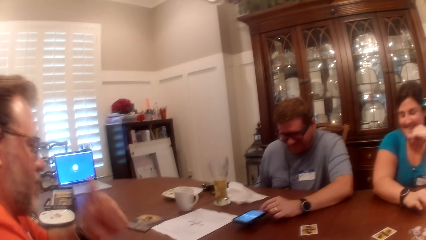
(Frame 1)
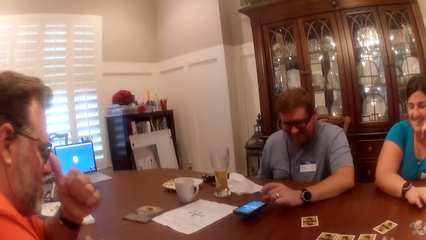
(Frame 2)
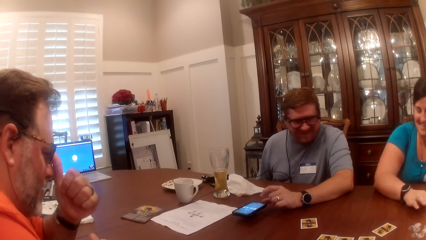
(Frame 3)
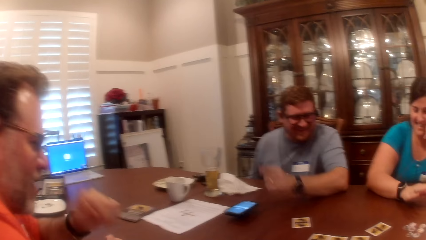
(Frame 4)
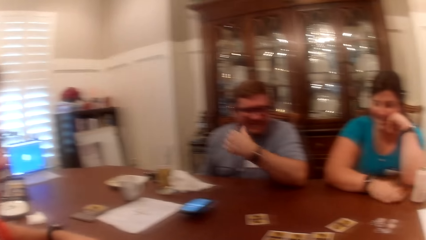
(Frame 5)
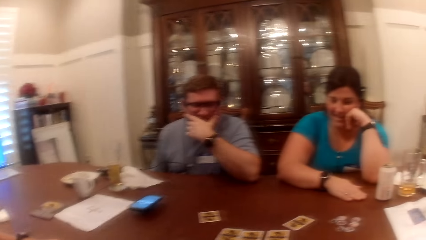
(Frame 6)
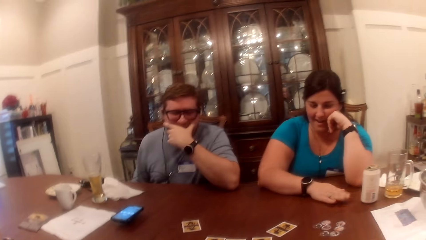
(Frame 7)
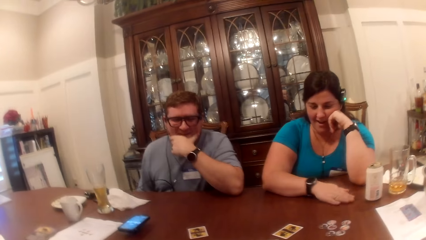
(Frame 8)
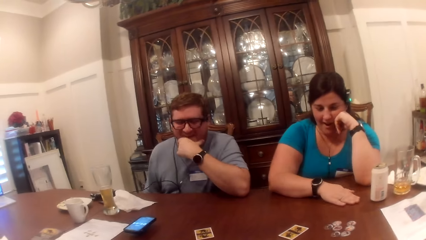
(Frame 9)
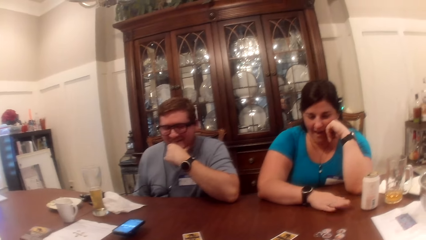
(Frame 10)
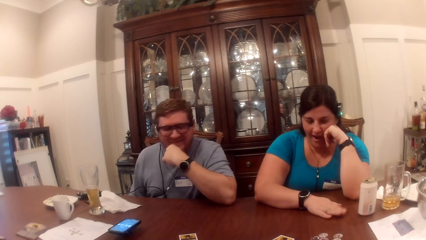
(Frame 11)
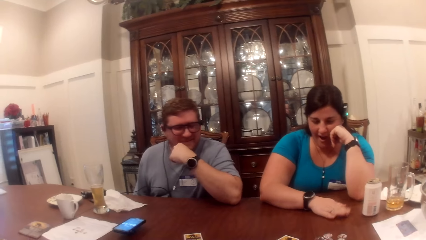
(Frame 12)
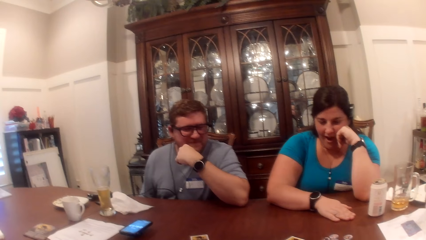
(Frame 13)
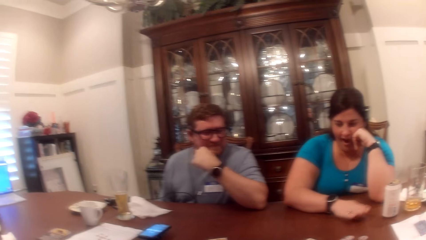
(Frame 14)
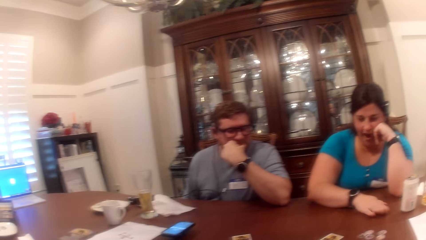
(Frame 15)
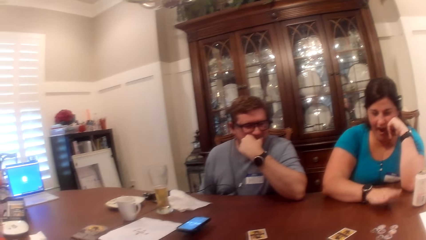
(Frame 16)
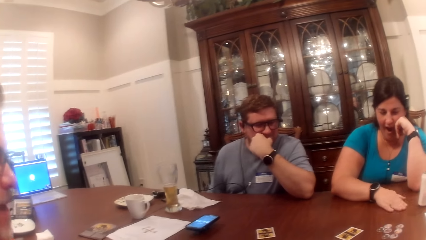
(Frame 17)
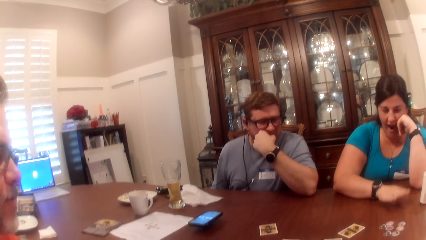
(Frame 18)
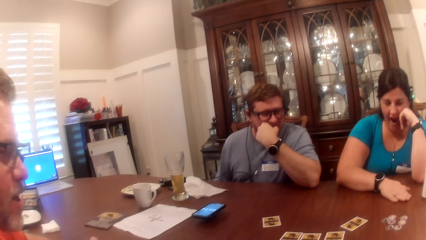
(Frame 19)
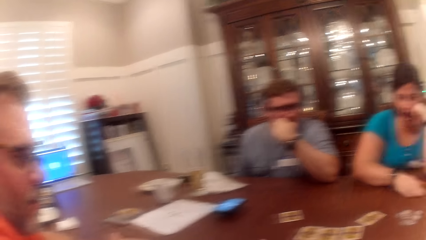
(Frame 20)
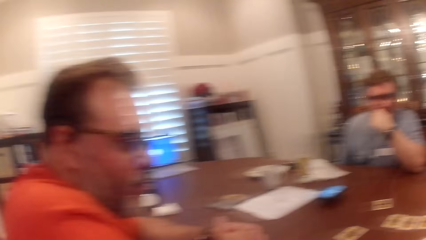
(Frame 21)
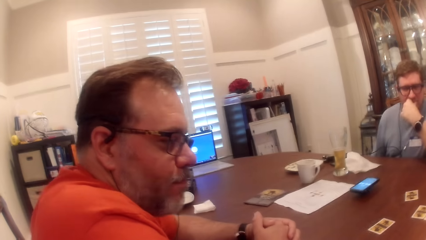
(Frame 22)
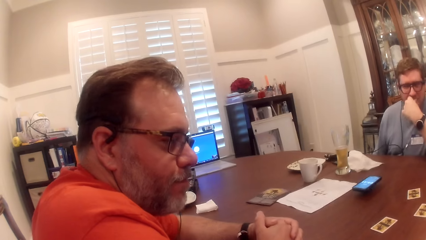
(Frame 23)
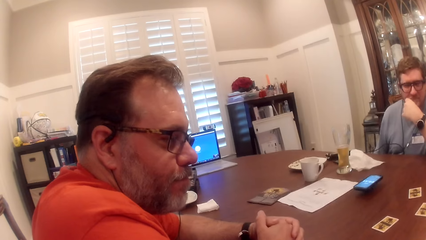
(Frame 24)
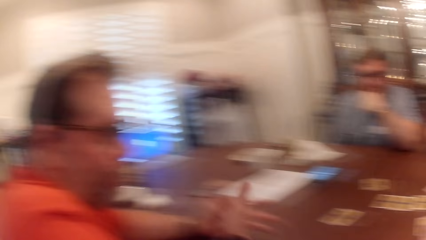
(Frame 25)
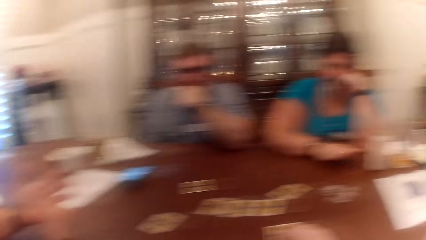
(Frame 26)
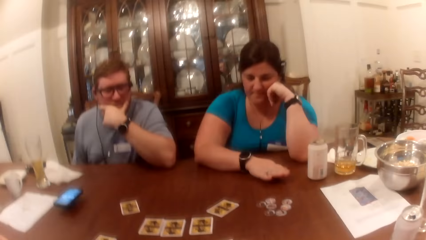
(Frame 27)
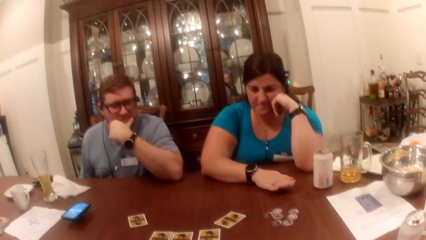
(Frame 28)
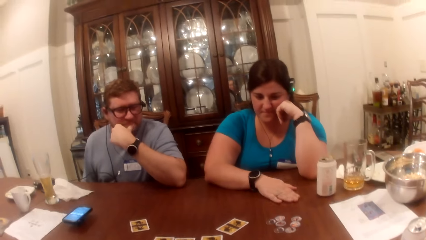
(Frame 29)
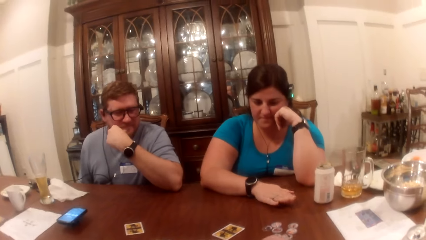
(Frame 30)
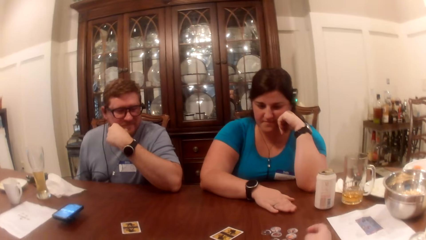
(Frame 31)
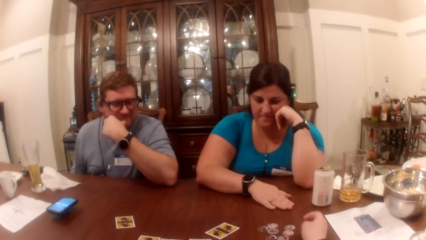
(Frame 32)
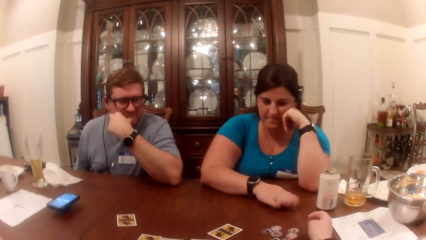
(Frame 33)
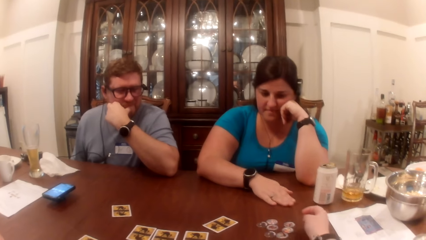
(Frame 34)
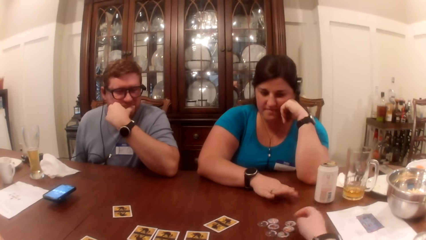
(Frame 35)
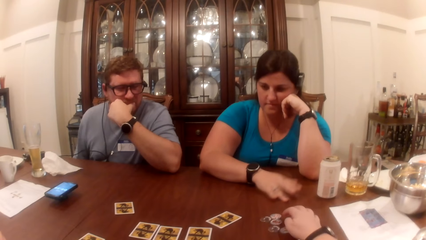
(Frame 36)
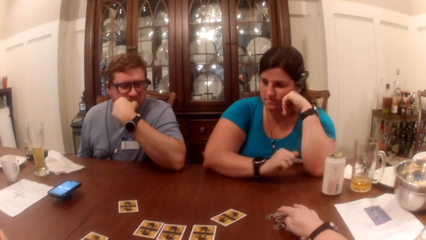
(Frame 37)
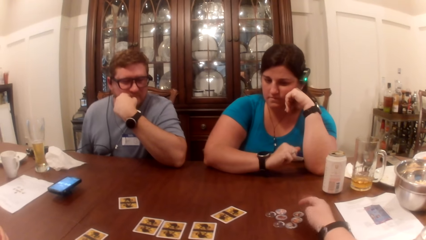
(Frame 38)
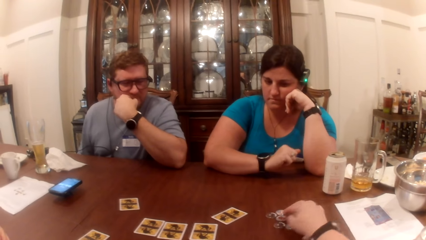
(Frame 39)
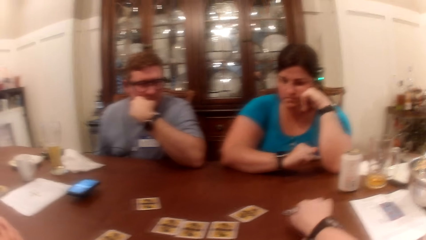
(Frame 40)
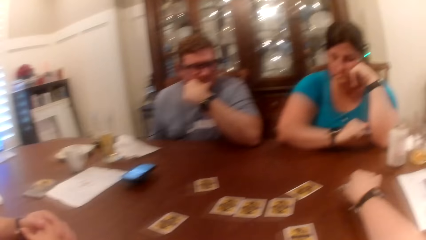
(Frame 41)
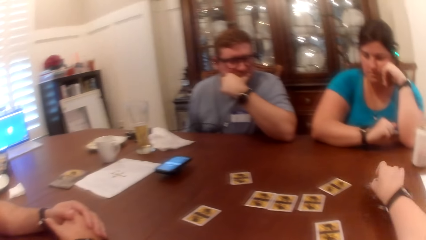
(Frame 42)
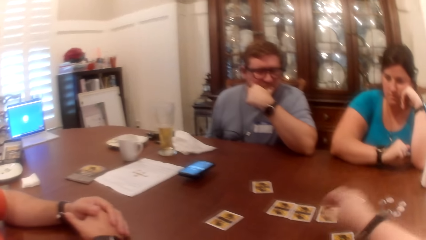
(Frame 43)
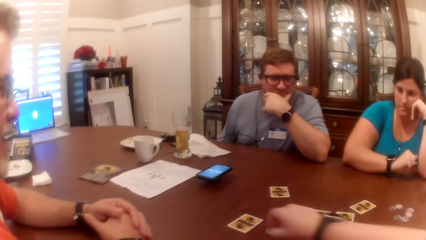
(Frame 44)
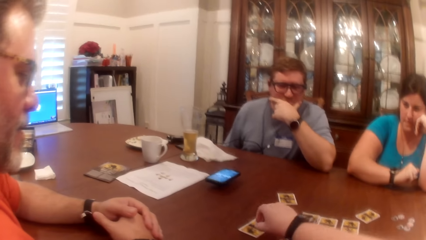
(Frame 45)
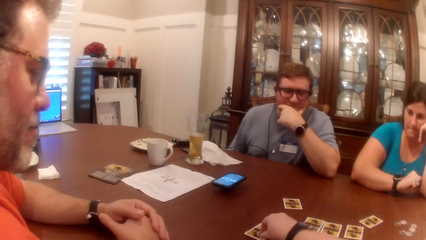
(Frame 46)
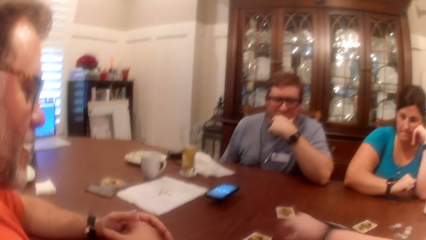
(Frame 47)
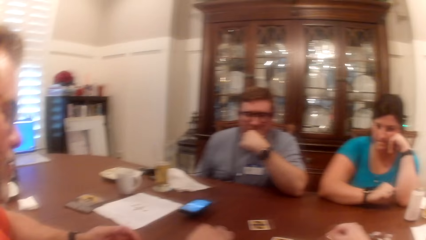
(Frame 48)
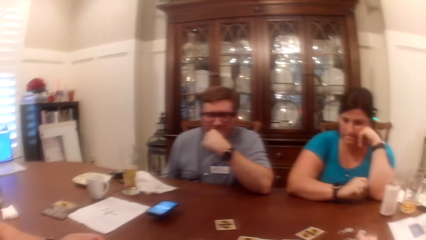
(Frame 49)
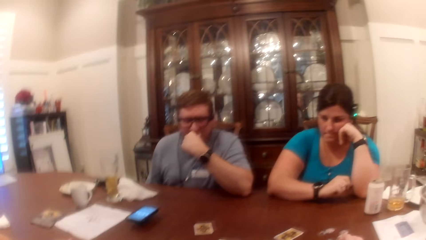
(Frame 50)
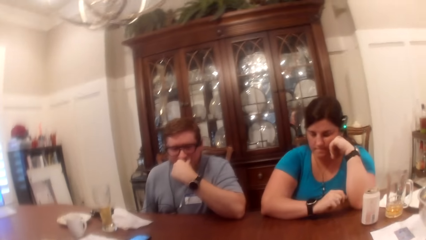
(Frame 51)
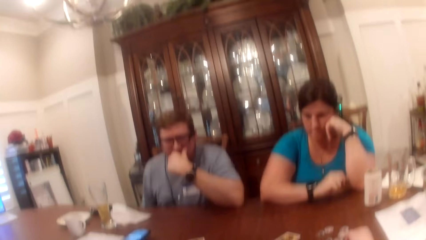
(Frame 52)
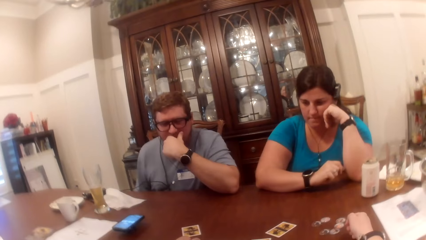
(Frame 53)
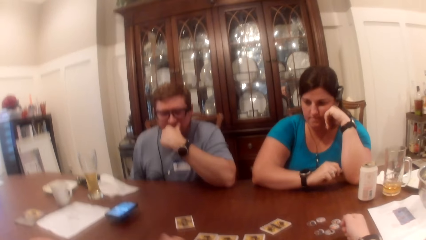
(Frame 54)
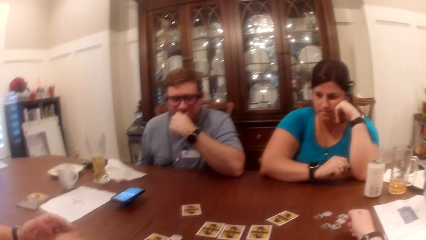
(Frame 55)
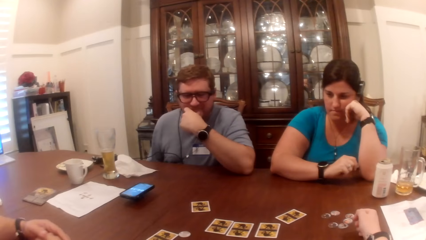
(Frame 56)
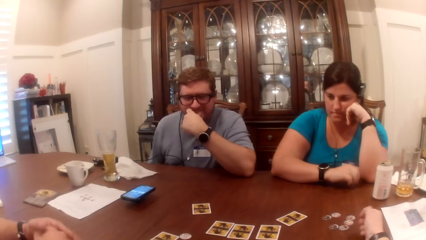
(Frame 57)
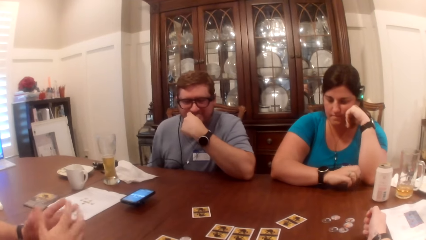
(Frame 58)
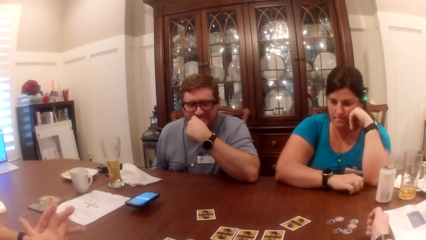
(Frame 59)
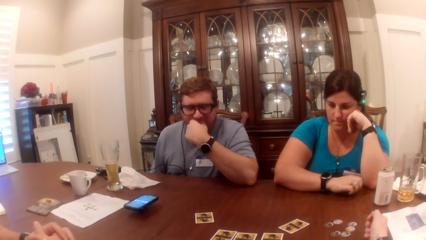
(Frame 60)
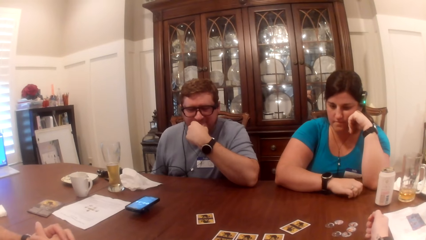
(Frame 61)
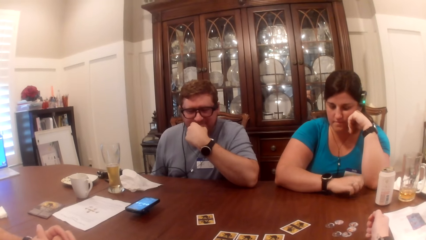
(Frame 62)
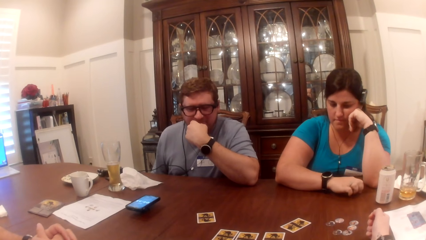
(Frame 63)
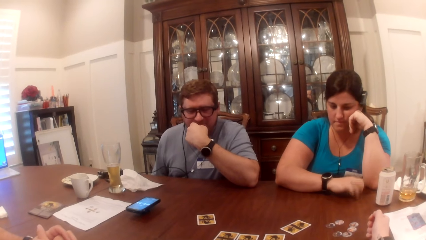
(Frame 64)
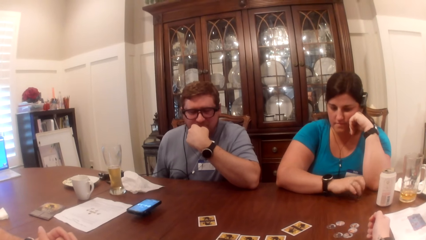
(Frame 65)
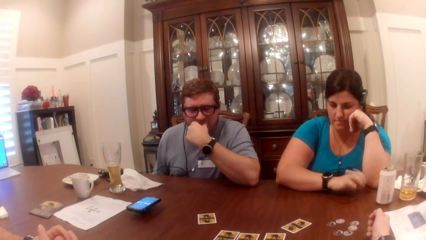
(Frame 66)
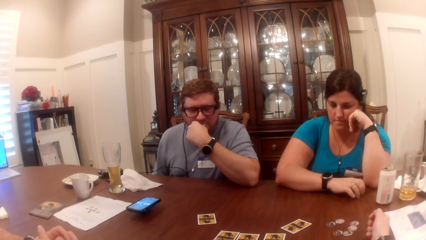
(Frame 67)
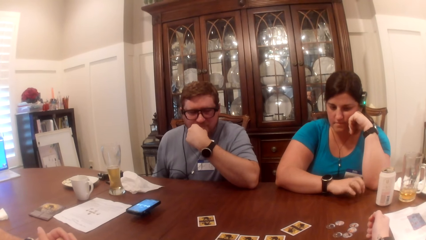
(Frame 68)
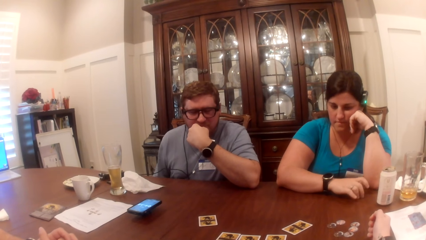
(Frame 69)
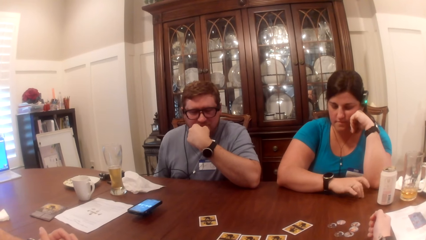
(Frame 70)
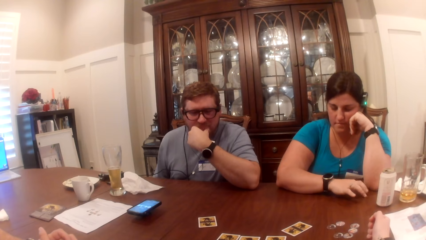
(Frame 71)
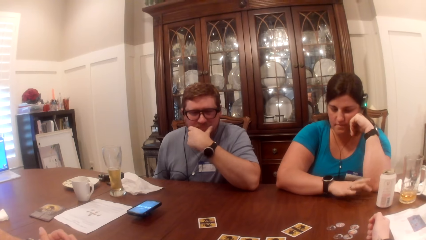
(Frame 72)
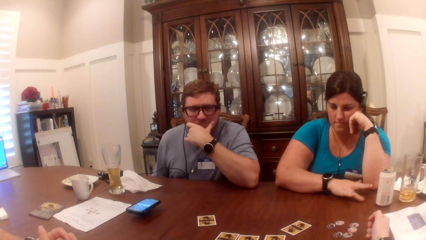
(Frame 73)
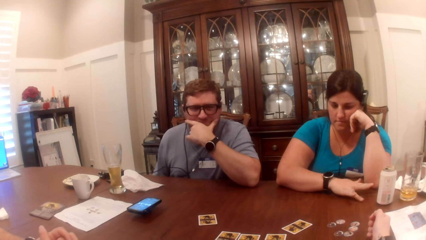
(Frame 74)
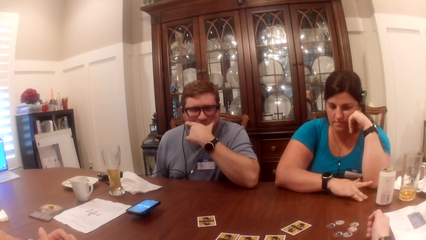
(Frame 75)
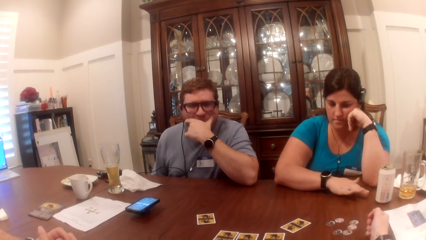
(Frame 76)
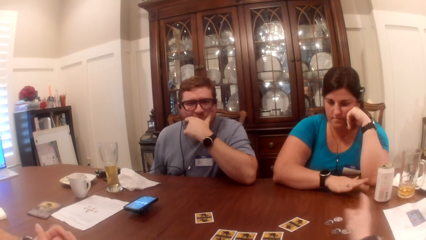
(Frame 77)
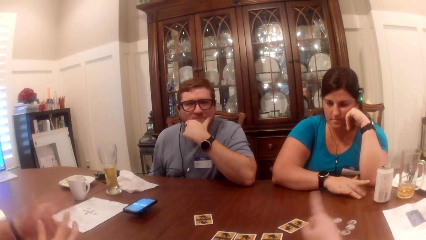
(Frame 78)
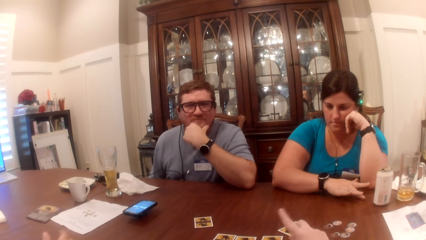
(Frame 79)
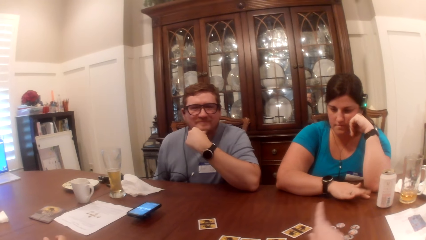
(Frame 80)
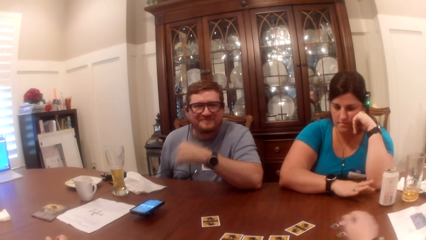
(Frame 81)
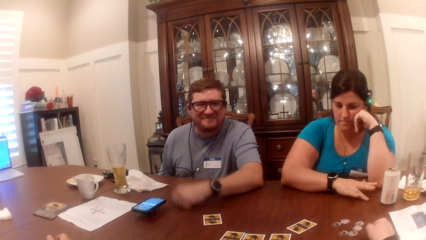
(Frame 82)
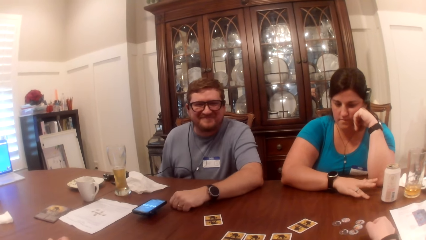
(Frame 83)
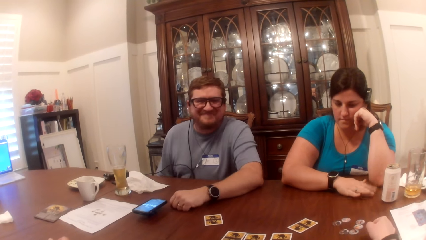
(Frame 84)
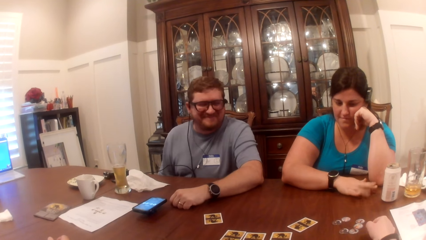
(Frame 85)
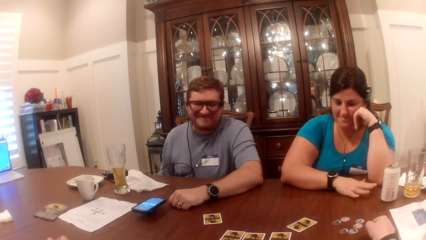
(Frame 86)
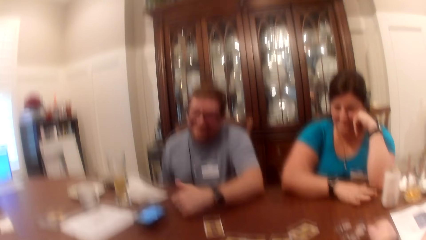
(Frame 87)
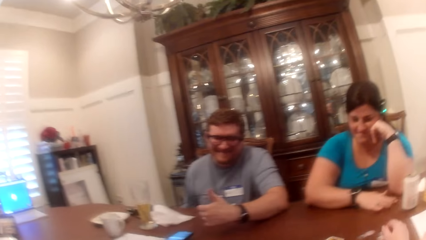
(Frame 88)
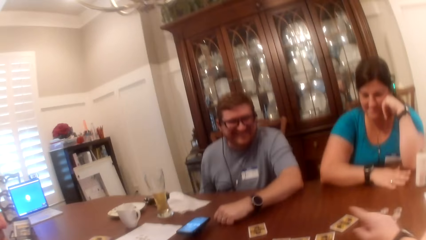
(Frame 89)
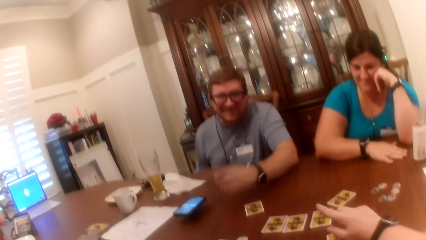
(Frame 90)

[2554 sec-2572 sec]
A man adjusts the glasses on his face with his left hand thumb. The man touches the face with a finger. A woman taps the table with her right hand. Another man covers his mouth with his left hand. The camera wearer looks at the first man. The woman taps the table with a hand. The camera wearer moves a game chip on the table with her right hand finger. She touches the chip from the table. She picks the game chip on the table with her right hand. She drops the game chip on a card on the table with her right hand. The first man moves the game chip on the card with his right hand. The camera wearer looks around. The woman taps the table with her right hand. The camera wearer looks around and moves the hand. The woman taps the table with a hand. The camera wearer interacts with the woman, the other man, and the first man at the table.
